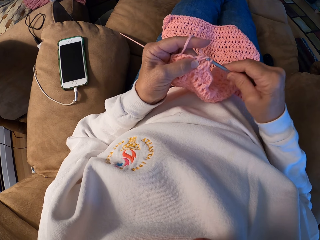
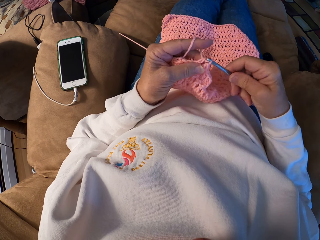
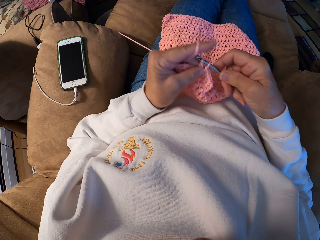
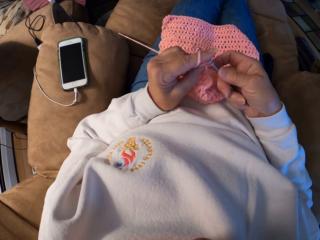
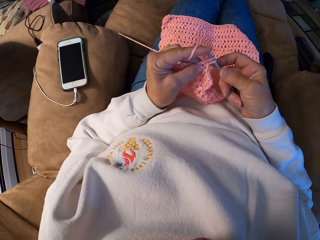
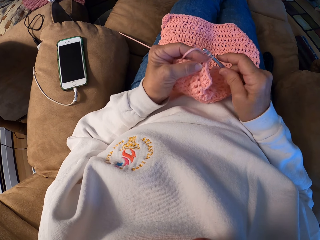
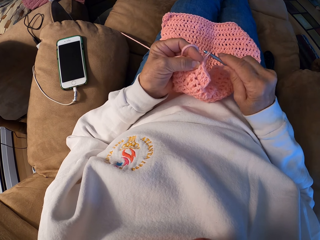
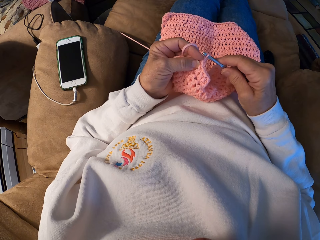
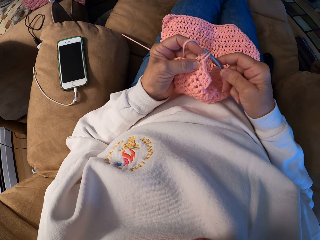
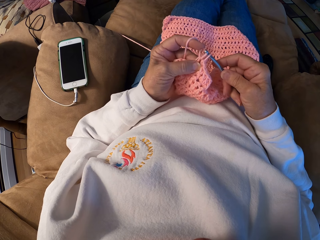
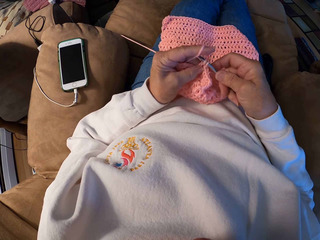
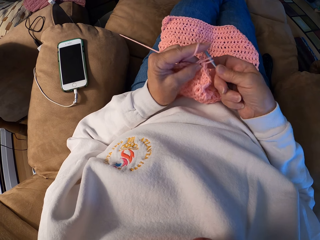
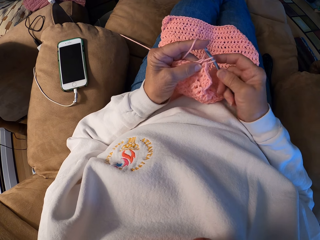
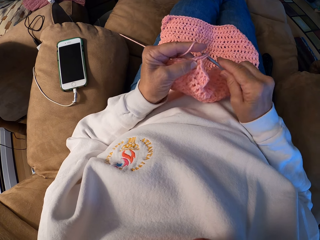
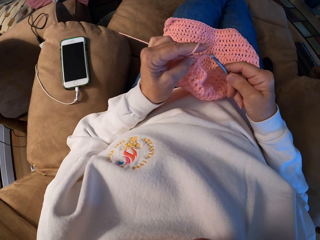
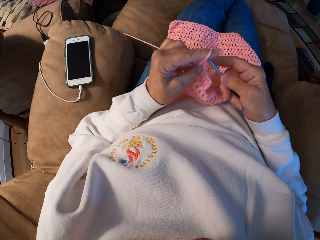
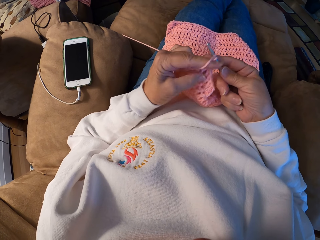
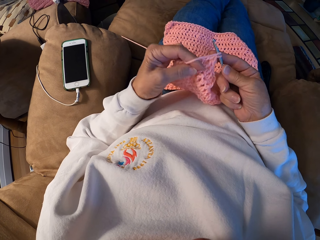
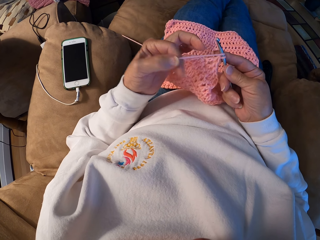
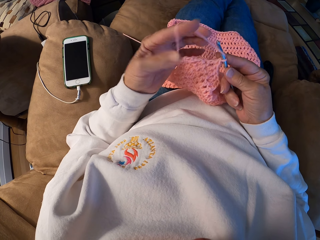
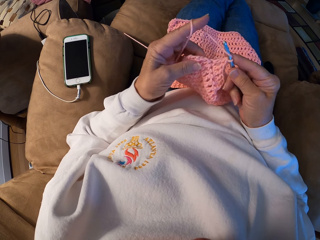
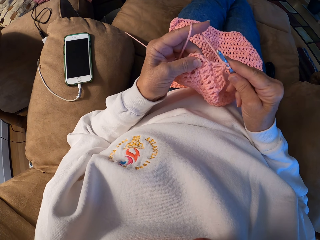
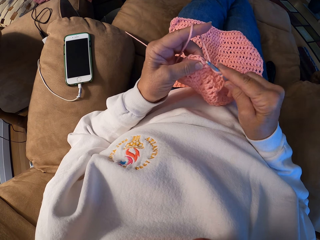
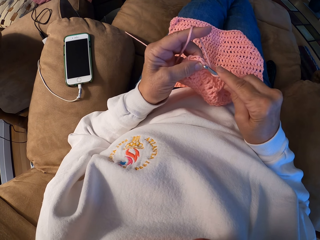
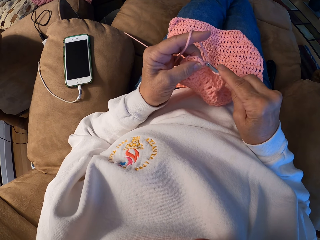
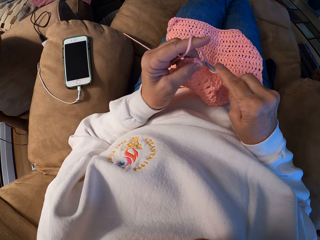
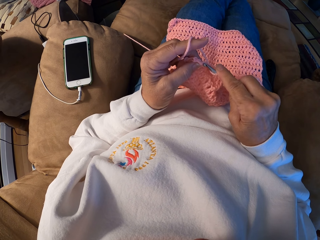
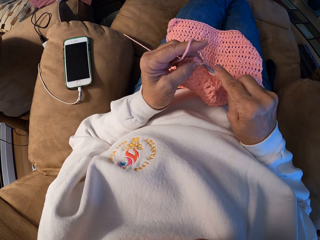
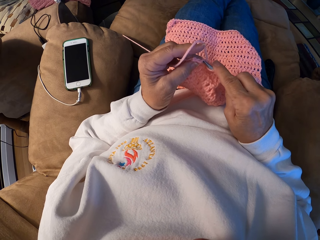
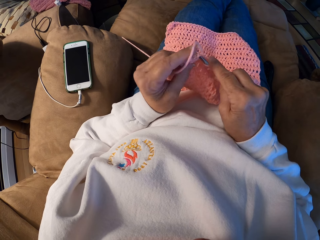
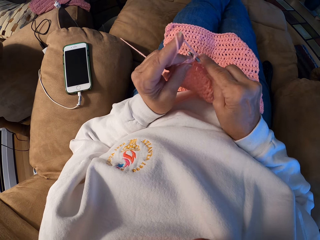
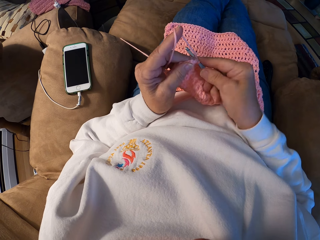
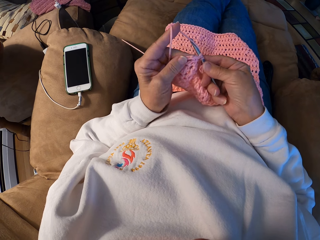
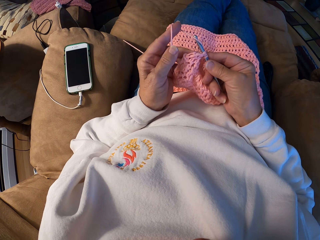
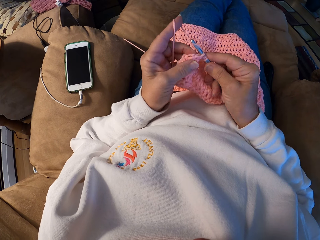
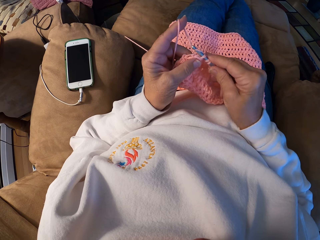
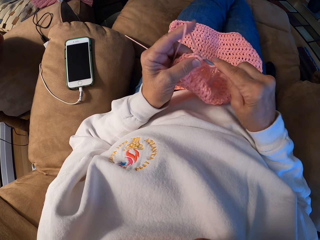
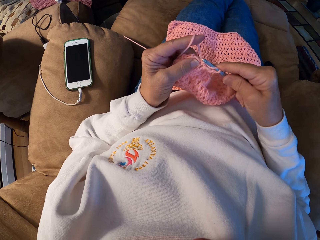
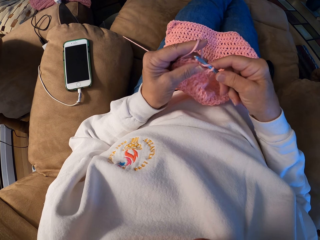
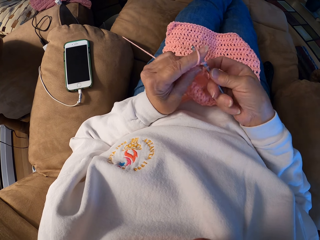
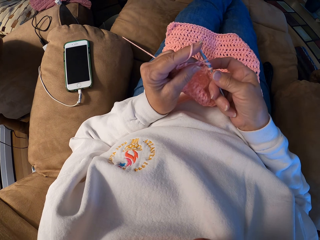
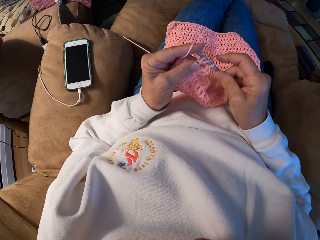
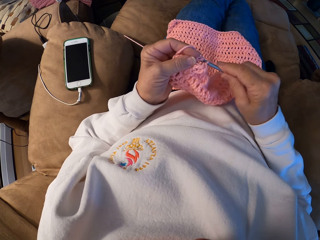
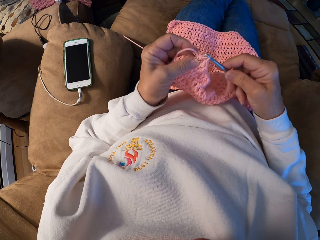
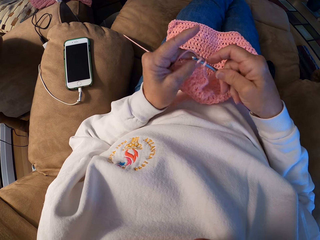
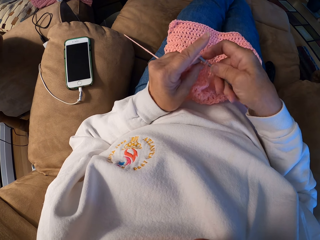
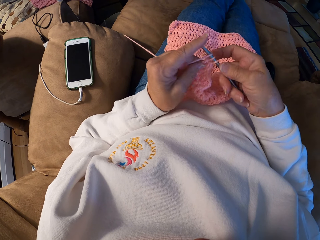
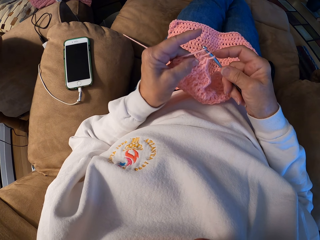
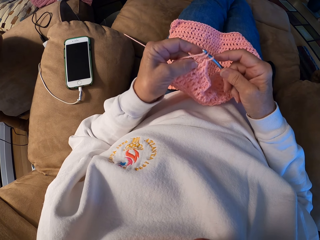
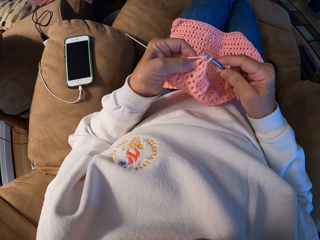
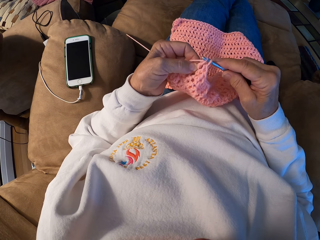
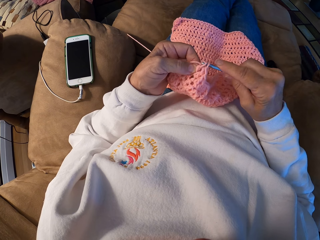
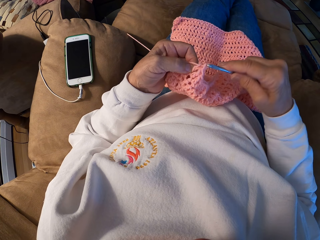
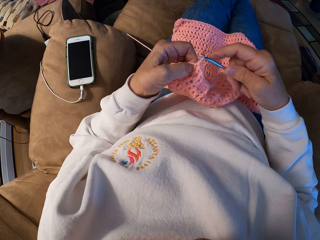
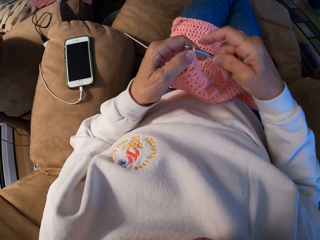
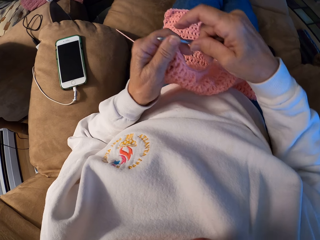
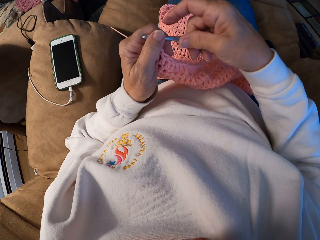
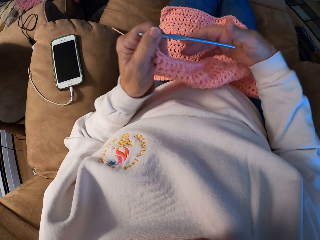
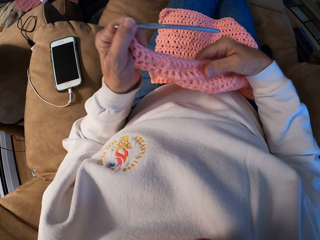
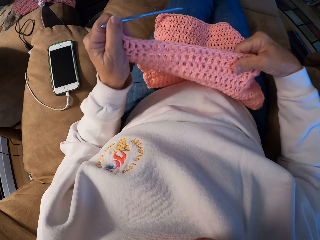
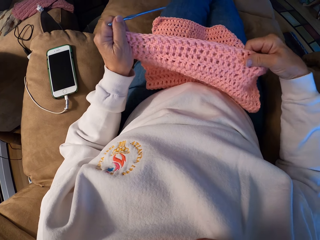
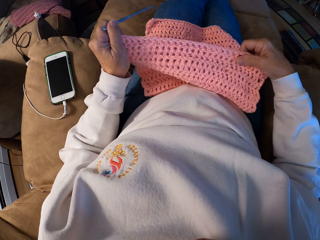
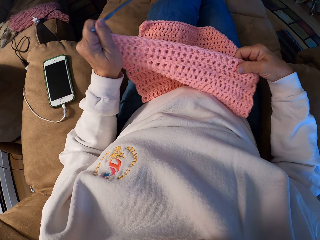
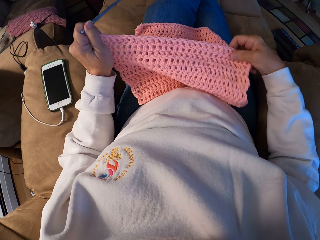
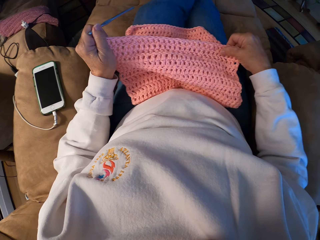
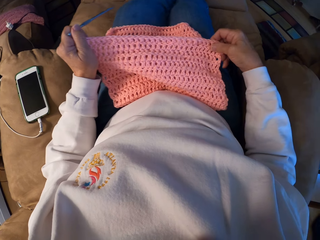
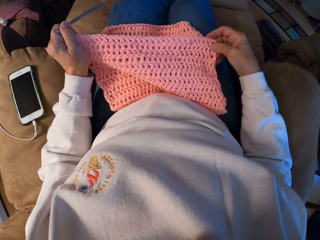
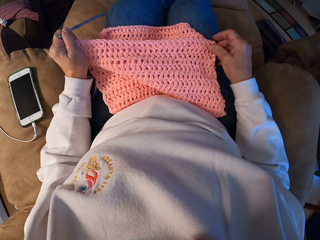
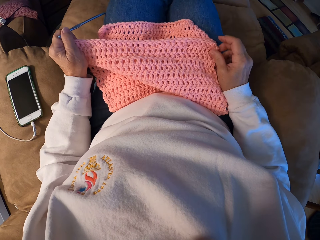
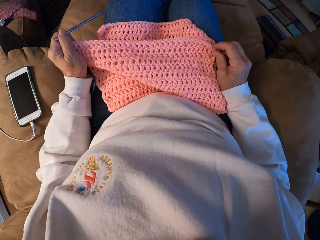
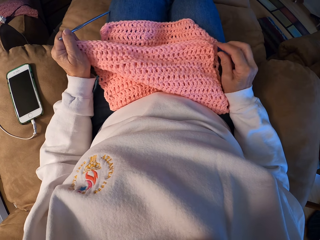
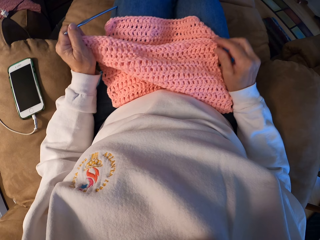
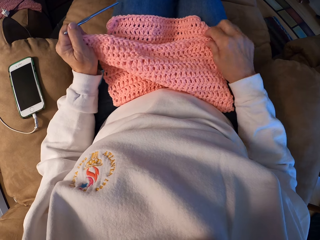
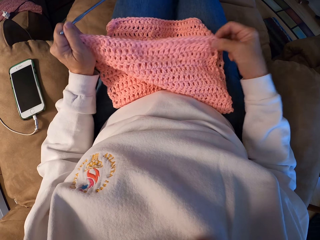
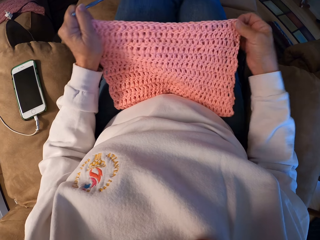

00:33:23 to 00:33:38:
The camera wearer winds the yarn with her left index finger. She crochets the yarn with the crochet hook. She passes the crochet hook to her left hand. She spreads the crochet on her lap. She adjusts the yarn cloth.

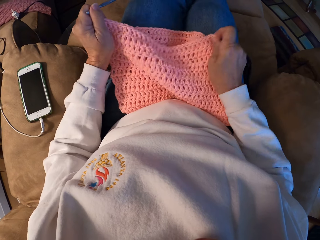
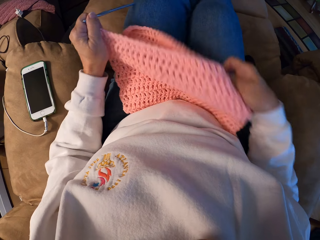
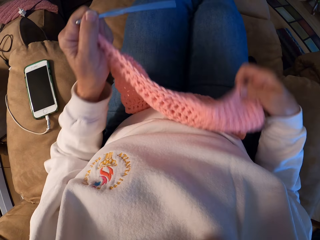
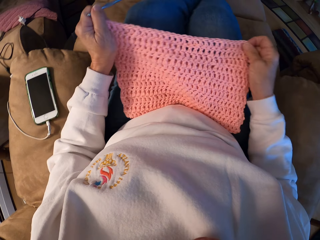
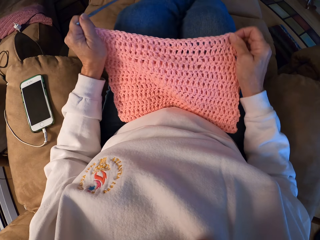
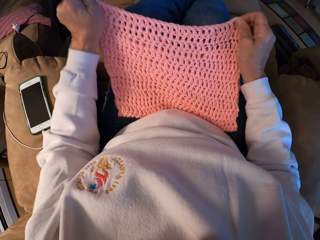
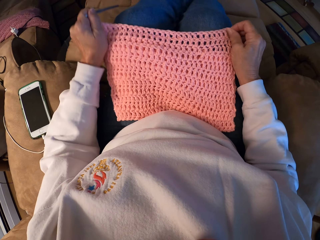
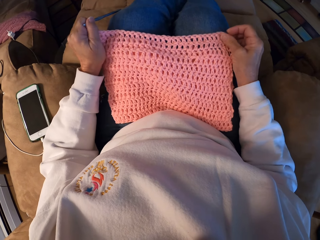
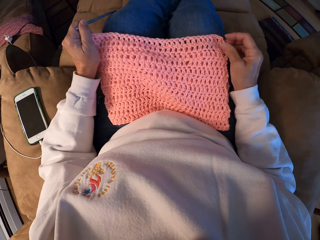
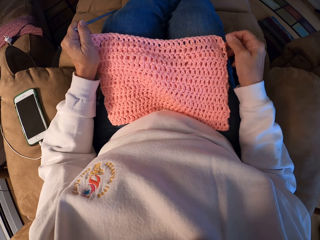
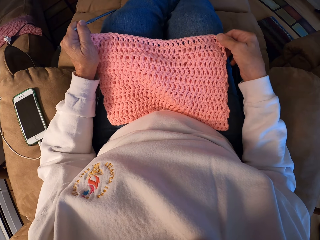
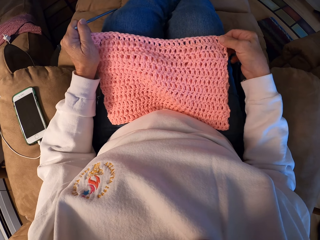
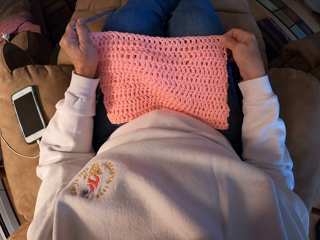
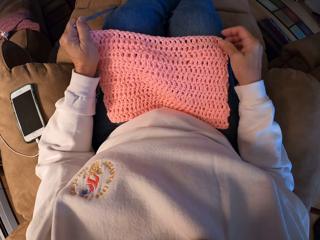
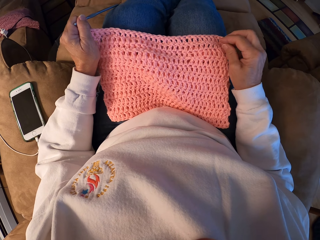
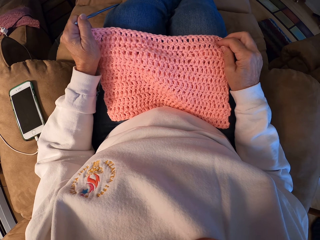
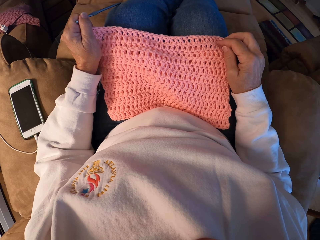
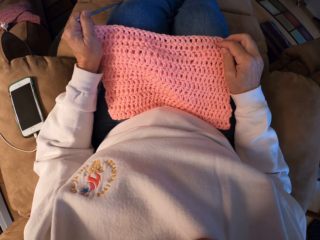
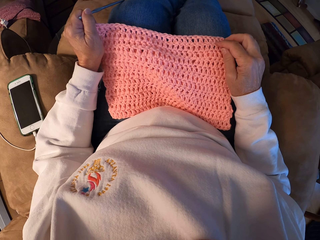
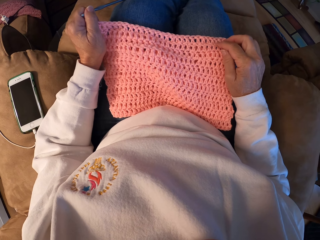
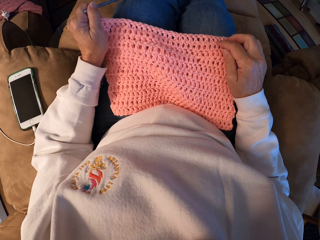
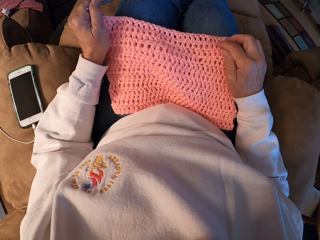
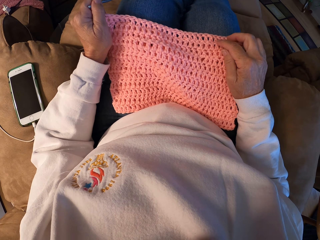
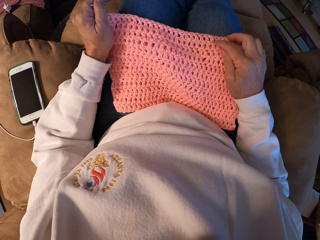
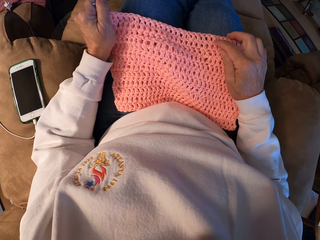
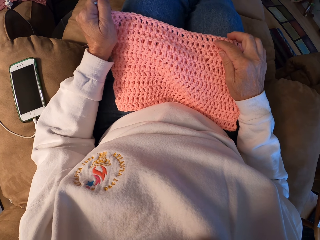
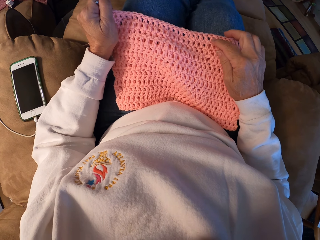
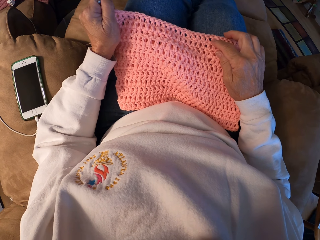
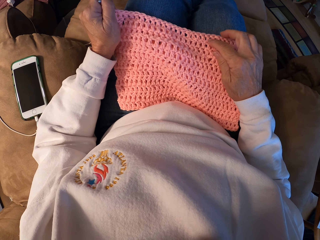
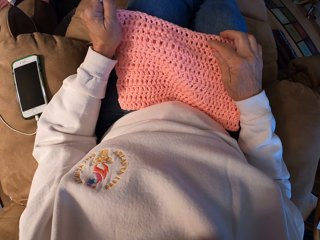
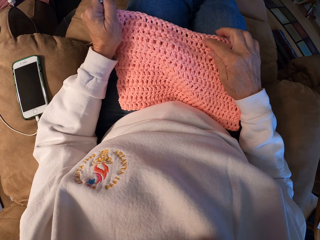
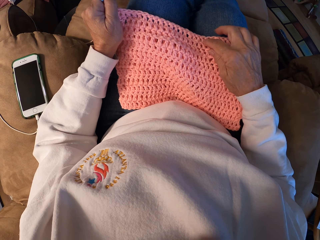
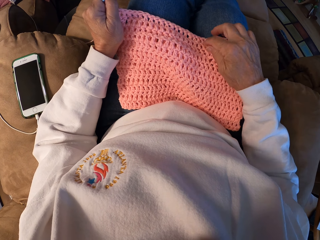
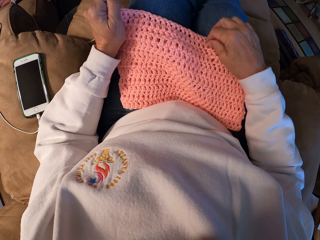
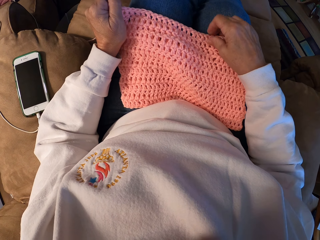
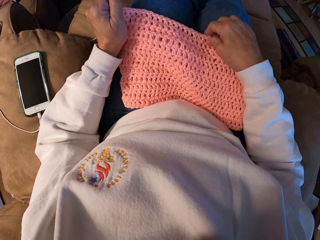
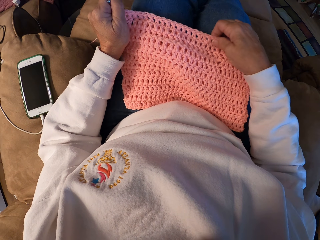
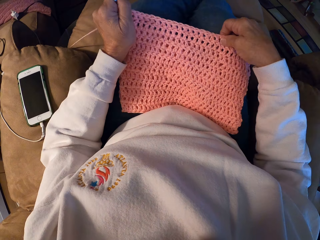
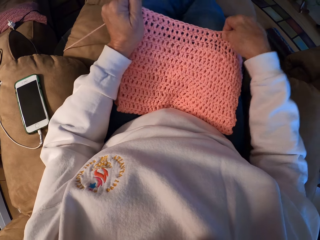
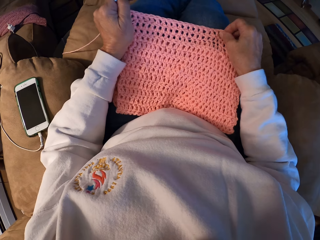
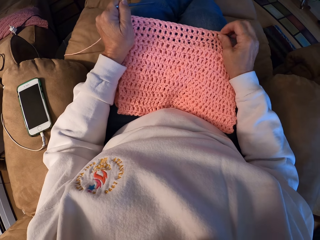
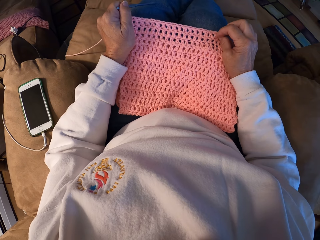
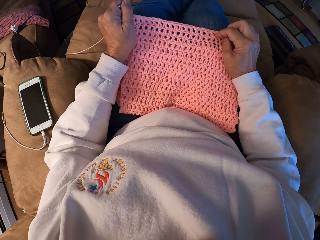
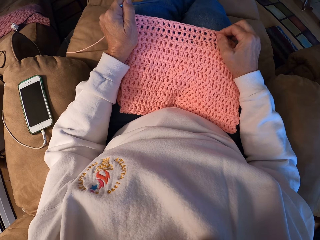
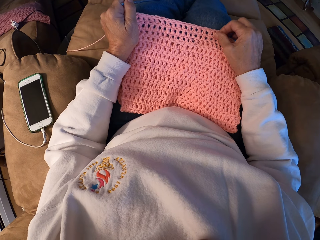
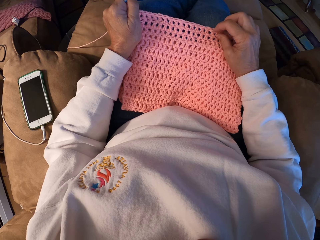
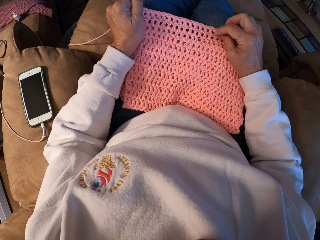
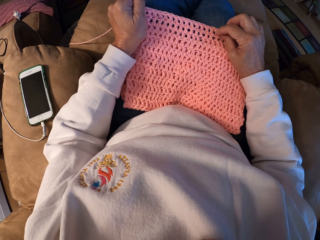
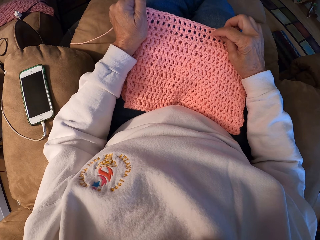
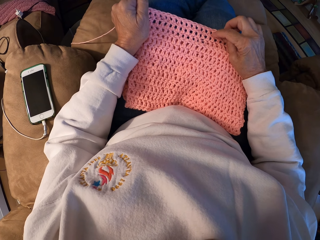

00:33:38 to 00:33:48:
The camera wearer counts the holes on the crochet with her right index finger.
